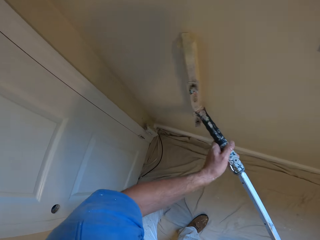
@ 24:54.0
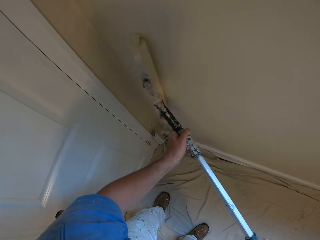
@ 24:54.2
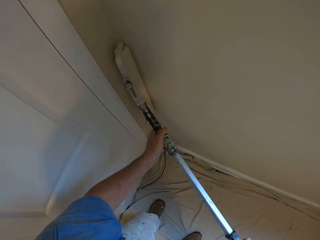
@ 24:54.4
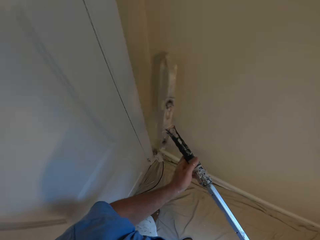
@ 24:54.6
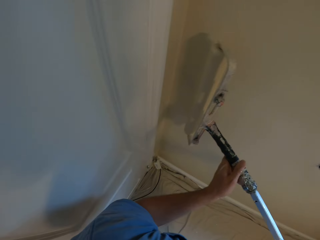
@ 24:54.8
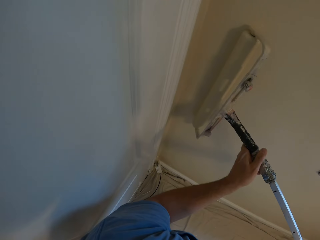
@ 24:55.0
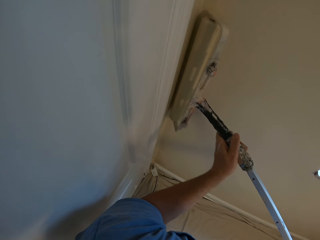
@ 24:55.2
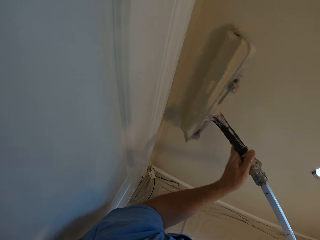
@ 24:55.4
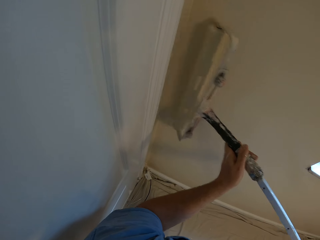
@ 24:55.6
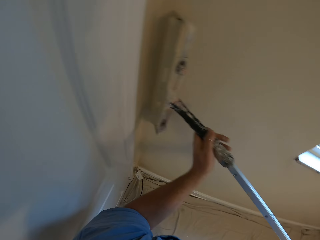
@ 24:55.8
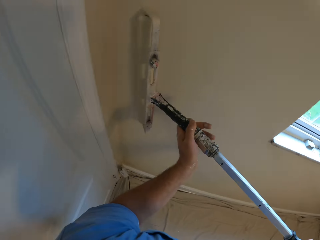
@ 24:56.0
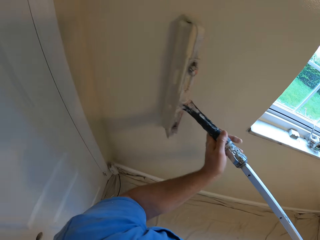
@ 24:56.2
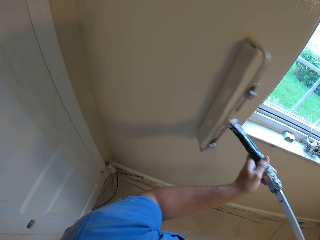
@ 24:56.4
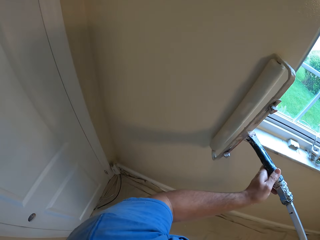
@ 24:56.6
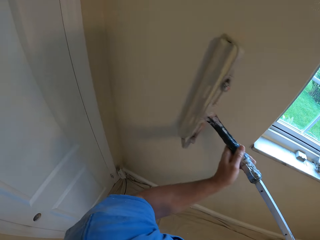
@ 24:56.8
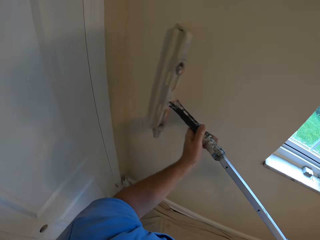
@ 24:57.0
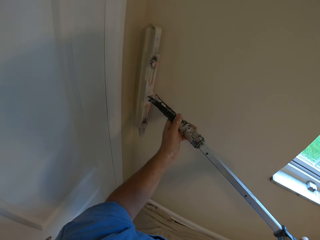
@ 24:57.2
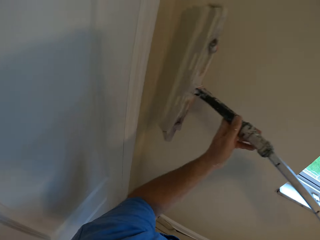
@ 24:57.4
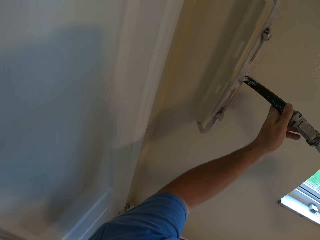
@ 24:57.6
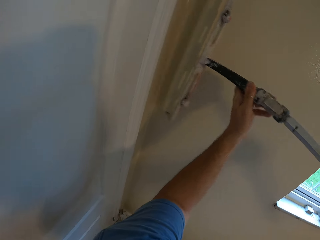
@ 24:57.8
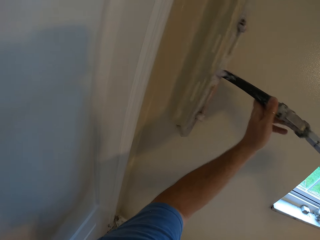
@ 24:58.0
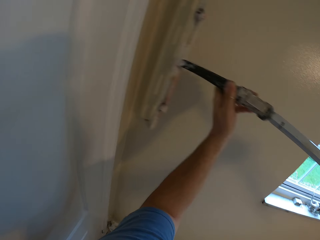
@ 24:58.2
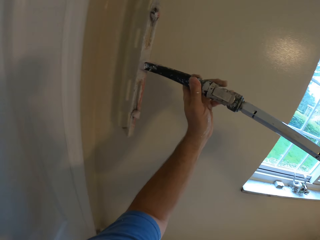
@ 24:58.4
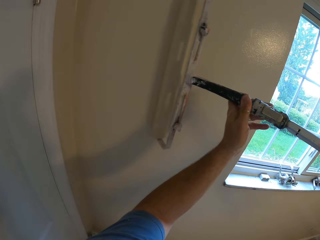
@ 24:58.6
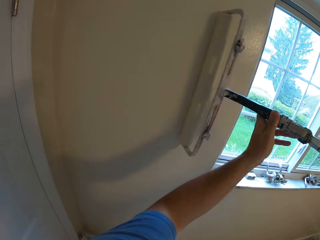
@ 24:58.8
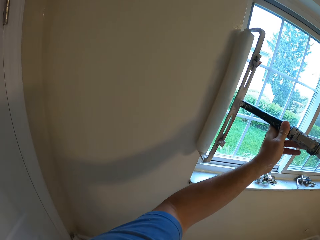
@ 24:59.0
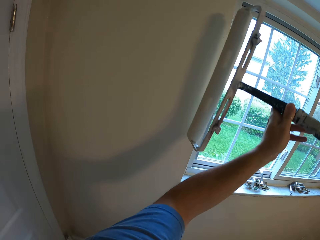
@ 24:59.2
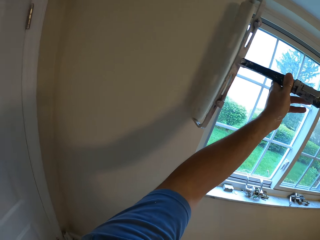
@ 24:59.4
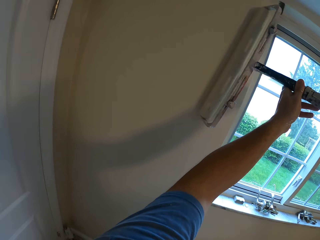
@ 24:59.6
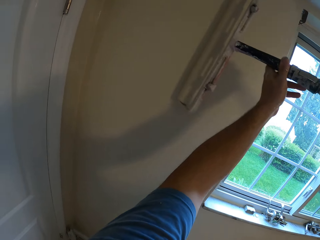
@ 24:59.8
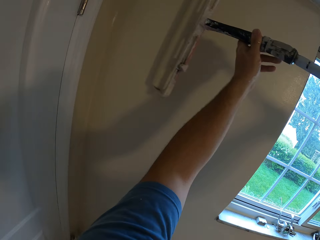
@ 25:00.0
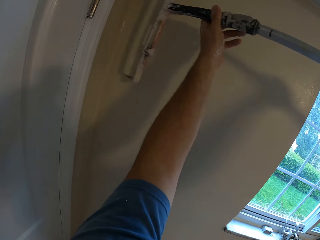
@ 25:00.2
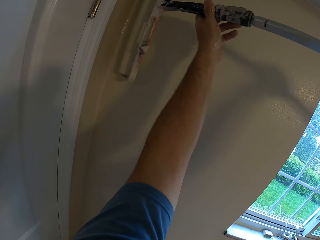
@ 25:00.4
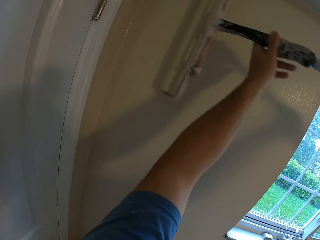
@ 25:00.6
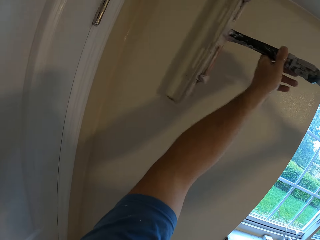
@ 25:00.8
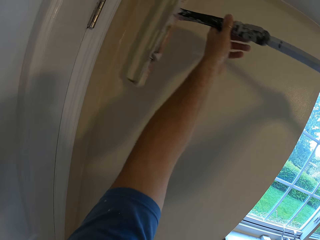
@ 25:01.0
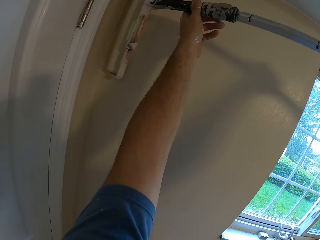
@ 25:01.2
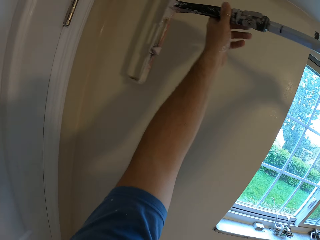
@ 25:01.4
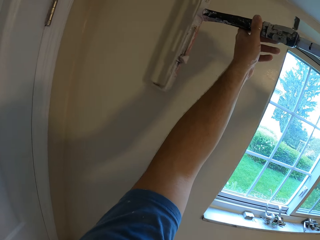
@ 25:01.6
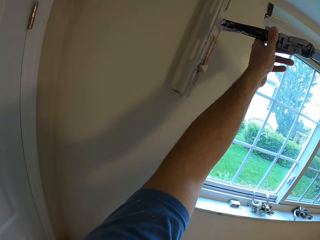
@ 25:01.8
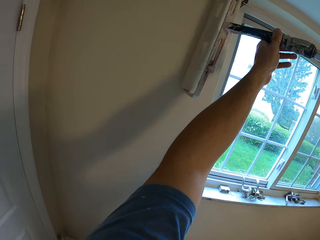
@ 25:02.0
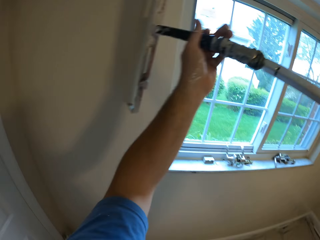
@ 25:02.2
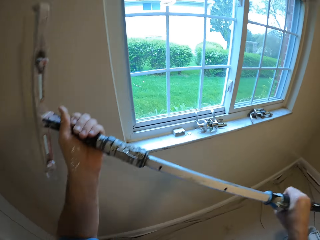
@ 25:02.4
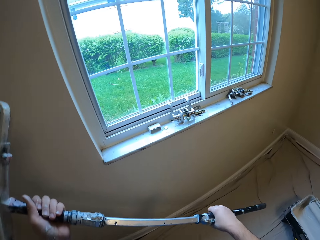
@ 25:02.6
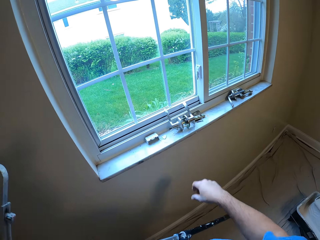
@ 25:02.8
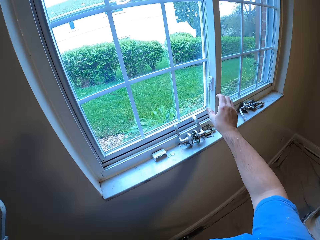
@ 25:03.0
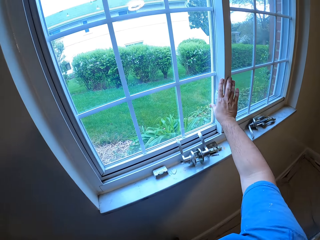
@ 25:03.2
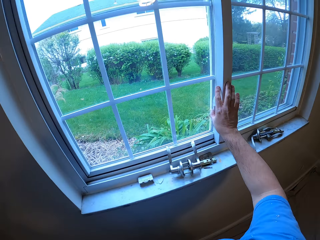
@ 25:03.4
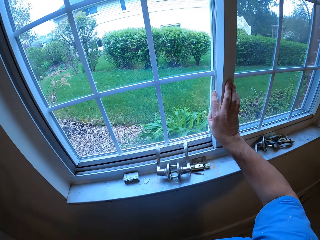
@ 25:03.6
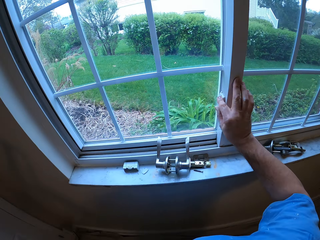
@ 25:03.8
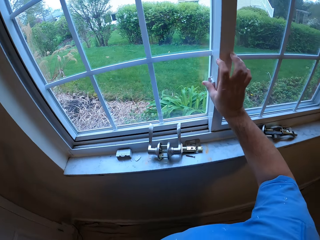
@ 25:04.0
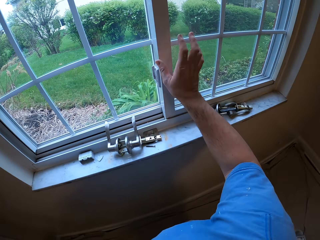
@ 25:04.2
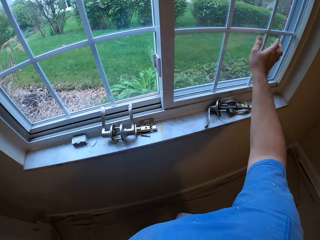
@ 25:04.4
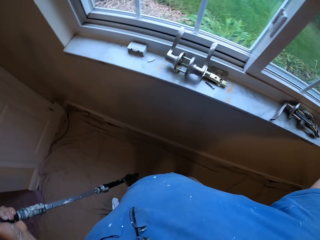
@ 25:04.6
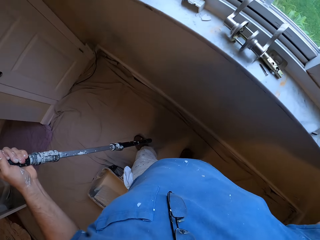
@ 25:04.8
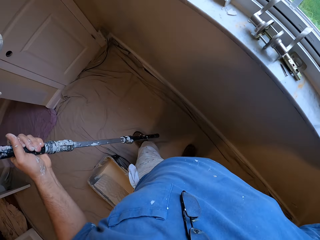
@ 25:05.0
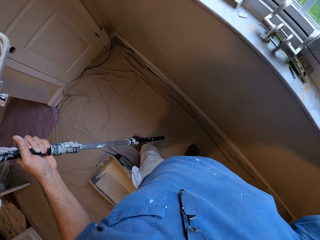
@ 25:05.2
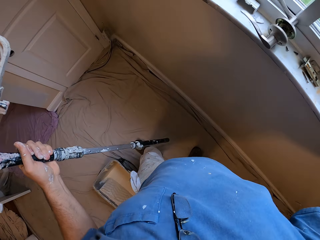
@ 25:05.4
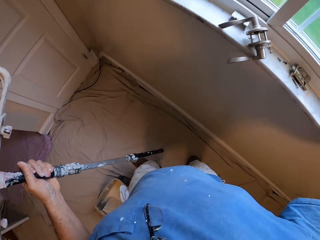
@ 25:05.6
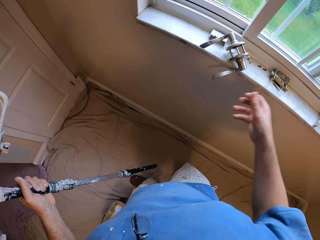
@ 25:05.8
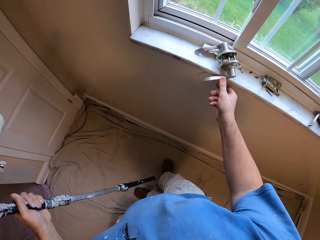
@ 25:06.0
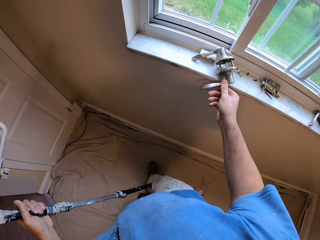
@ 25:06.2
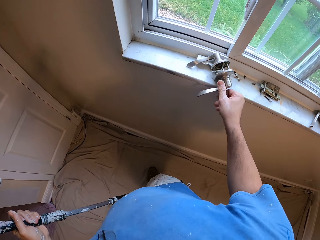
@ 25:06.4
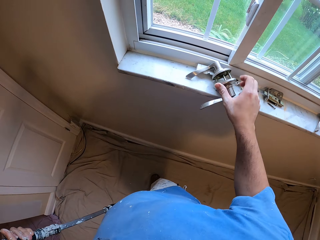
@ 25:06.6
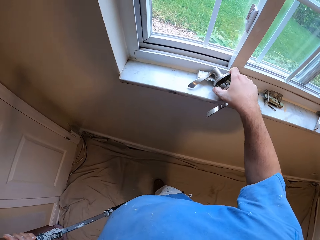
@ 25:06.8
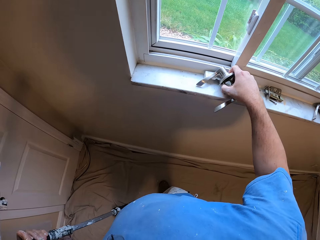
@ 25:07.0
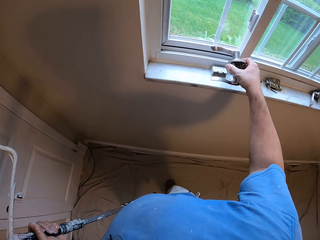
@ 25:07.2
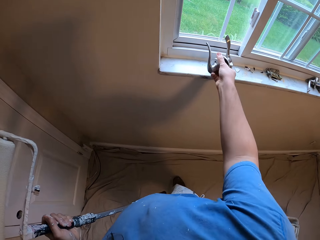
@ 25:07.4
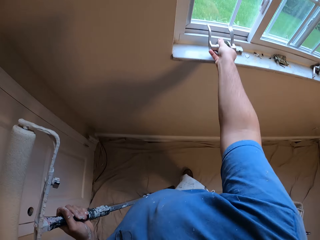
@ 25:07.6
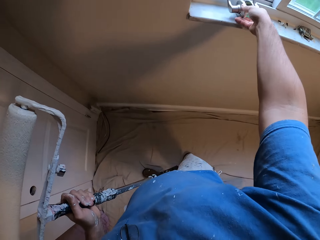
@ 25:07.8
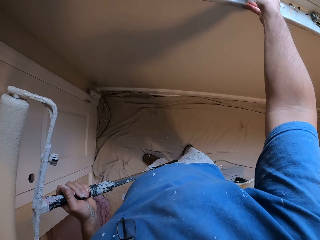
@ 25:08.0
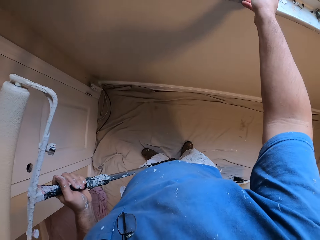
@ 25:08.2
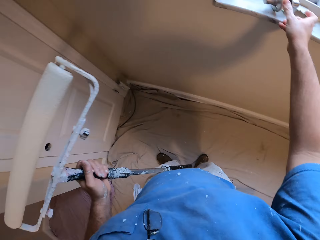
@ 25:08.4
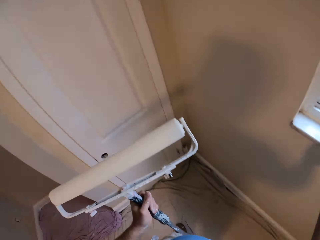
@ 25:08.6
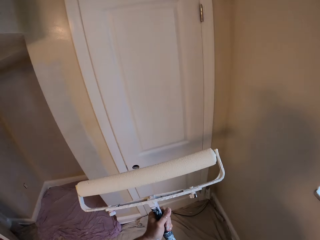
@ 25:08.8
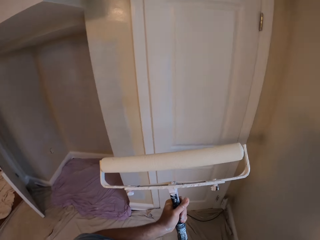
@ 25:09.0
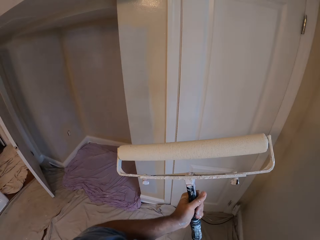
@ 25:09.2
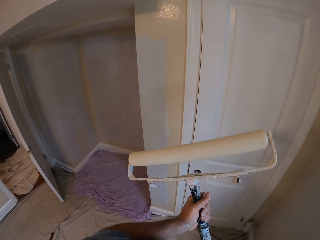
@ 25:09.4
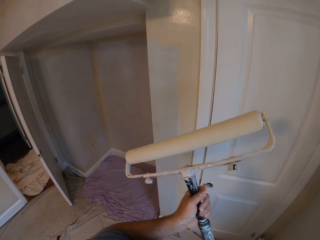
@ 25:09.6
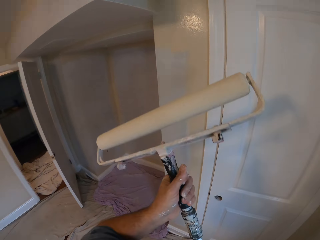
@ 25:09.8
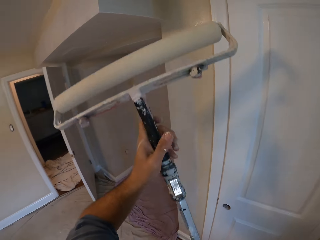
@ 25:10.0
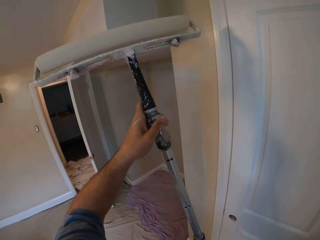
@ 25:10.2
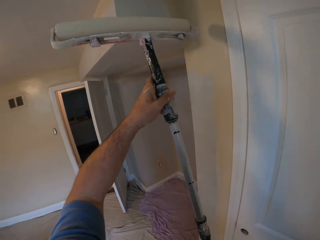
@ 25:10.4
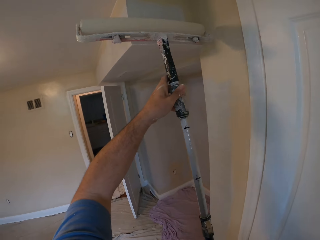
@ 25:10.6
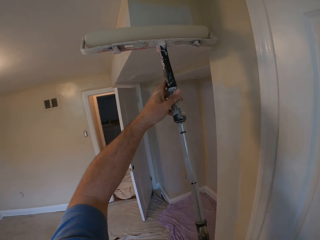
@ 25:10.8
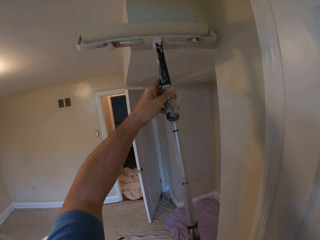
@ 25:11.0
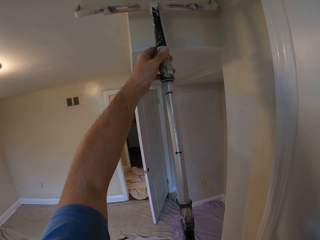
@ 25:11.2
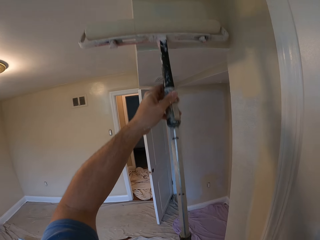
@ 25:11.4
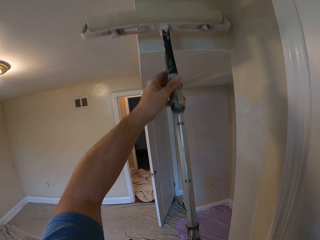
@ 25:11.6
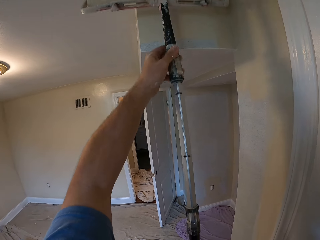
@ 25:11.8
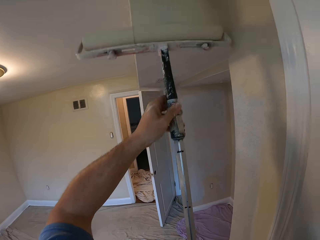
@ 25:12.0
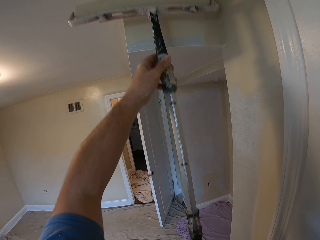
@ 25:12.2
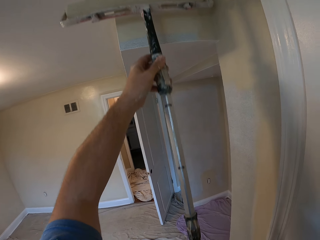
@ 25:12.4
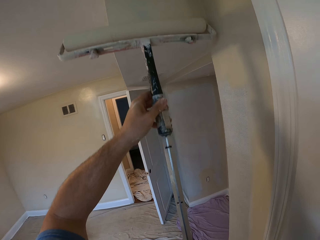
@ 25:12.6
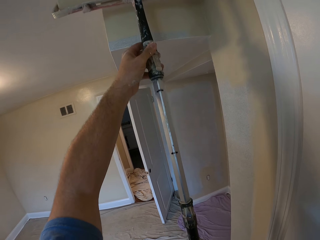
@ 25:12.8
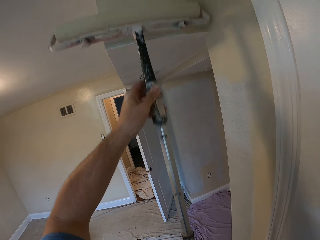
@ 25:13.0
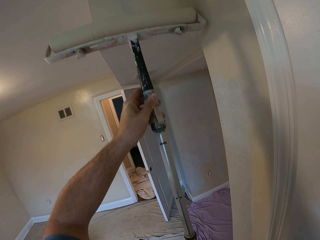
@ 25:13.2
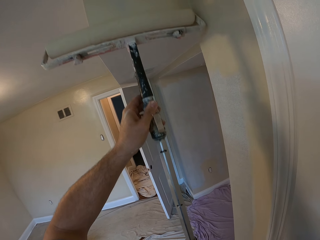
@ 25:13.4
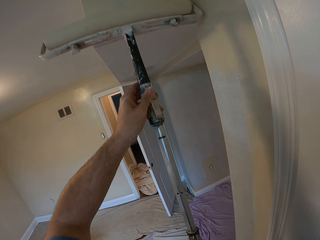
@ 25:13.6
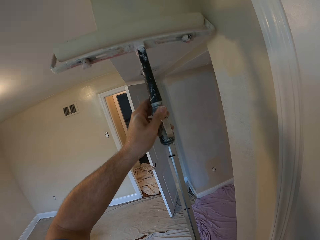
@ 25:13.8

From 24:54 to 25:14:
The camera wearer removes the paint roller from the wall. He opens a window with his right hand. He holds the window. He holds a metal object. He repositions a lock by the window with his right hand. He picks up the metal object. He paints the wall with the paint roller in his hands.

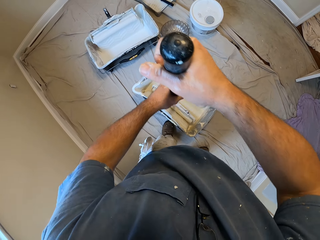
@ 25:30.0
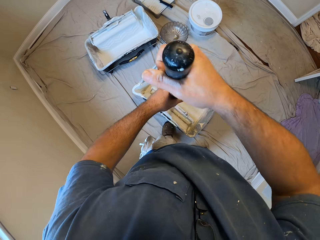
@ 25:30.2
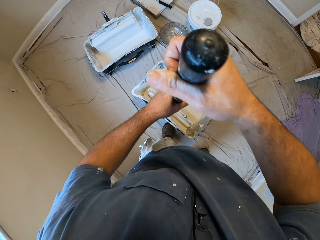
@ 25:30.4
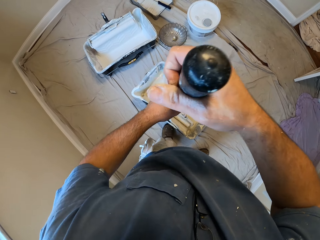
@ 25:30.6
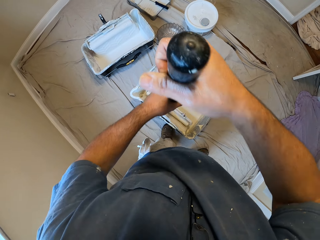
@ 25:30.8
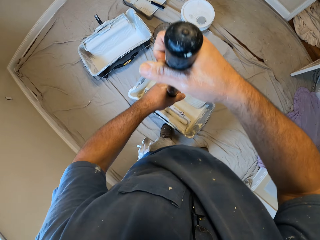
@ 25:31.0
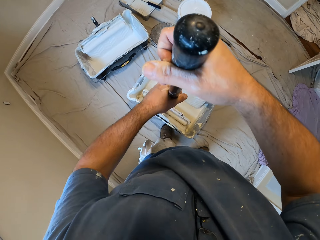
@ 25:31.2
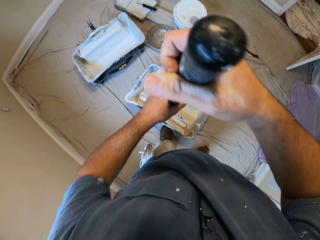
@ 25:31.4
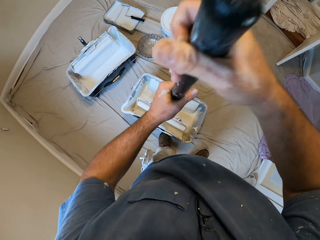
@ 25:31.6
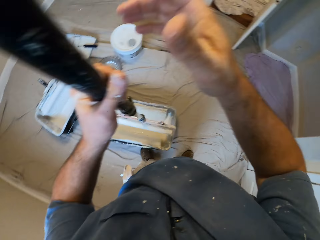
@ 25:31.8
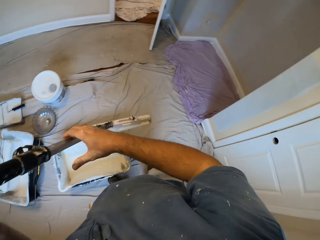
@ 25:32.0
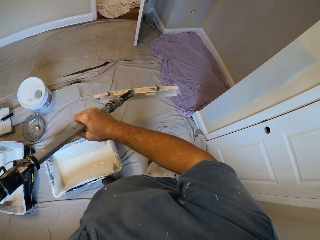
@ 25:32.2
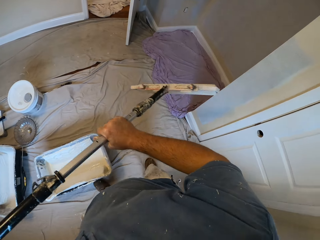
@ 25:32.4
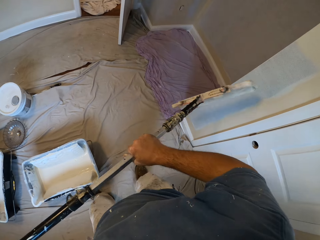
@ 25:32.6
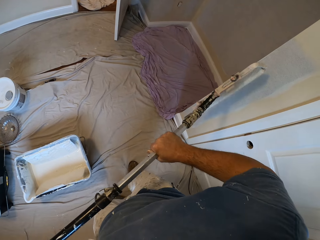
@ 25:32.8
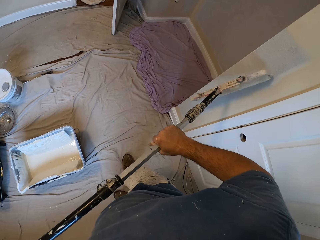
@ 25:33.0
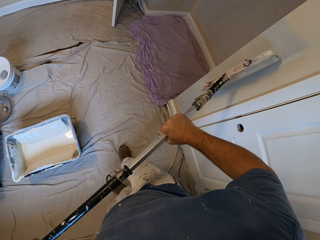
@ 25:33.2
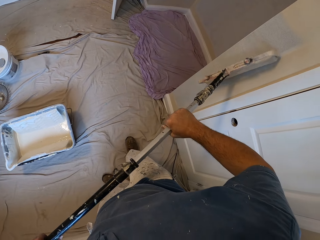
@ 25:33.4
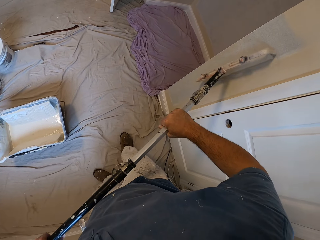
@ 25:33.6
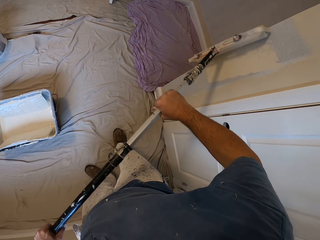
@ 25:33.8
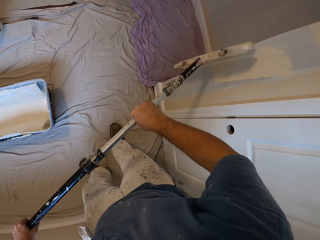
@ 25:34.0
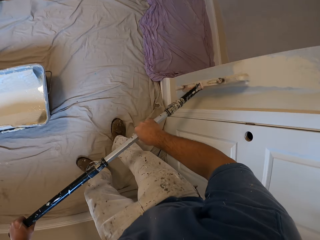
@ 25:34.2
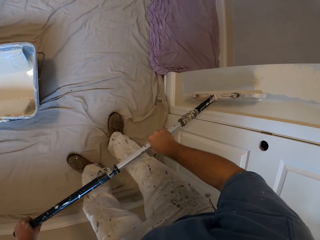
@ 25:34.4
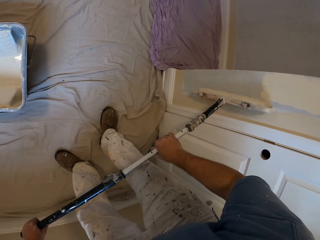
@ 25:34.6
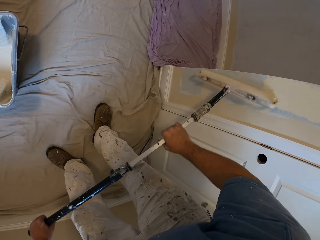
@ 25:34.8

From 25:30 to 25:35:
The camera wearer removes the paint roller from the paint bucket. He paints the wall with the paint roller in his hands.
